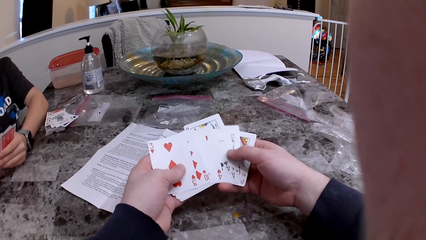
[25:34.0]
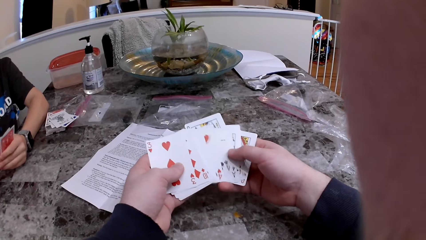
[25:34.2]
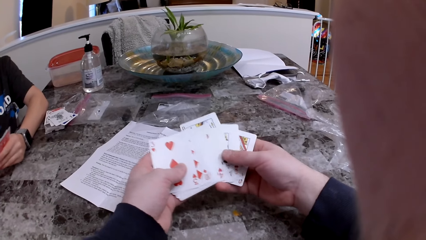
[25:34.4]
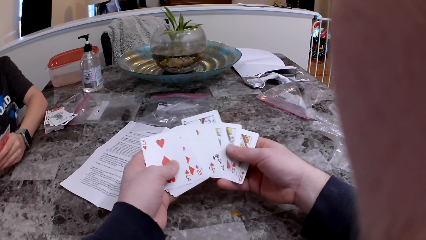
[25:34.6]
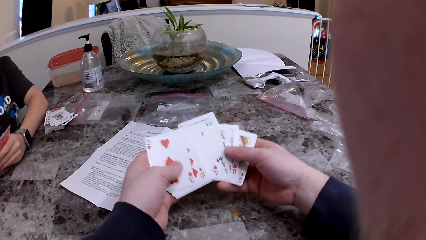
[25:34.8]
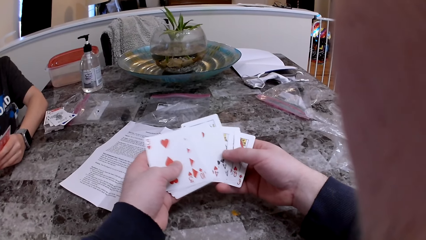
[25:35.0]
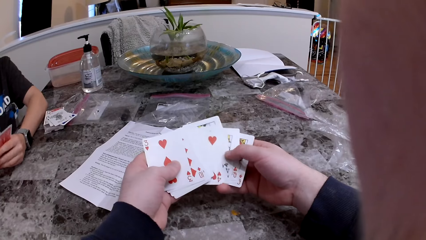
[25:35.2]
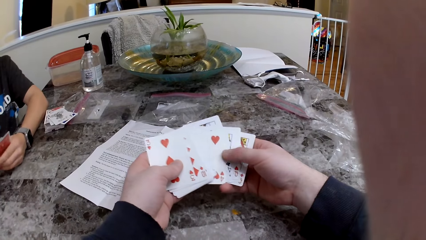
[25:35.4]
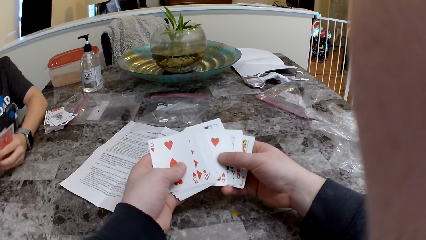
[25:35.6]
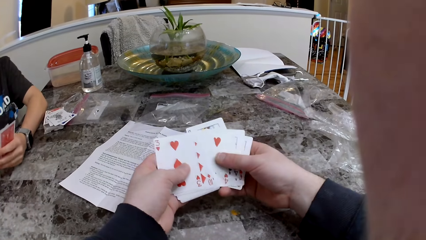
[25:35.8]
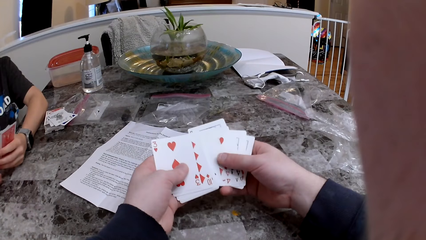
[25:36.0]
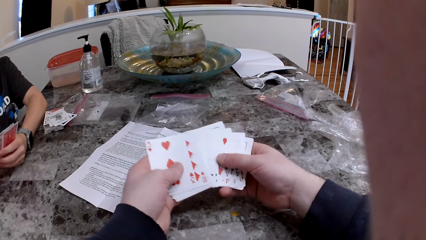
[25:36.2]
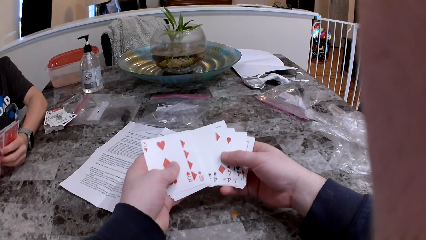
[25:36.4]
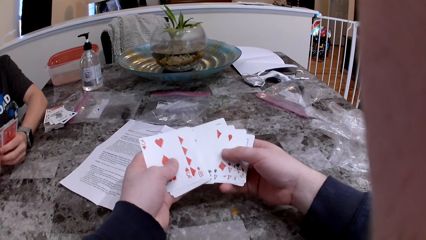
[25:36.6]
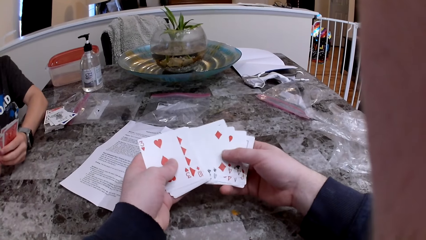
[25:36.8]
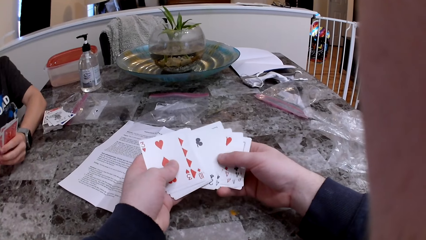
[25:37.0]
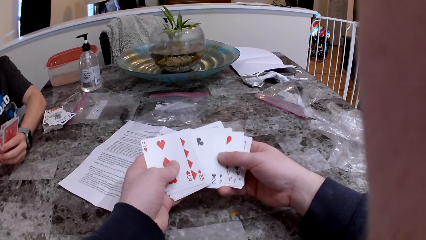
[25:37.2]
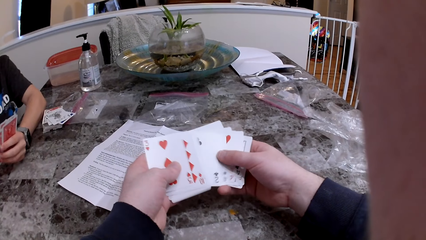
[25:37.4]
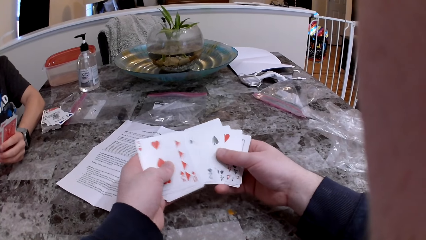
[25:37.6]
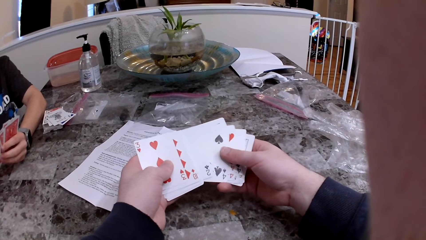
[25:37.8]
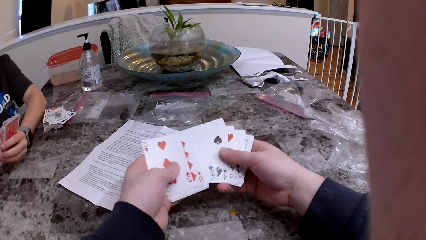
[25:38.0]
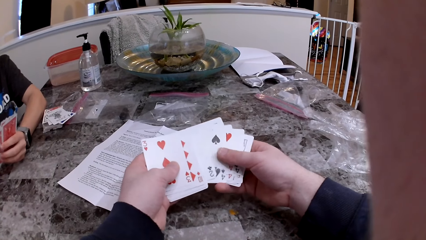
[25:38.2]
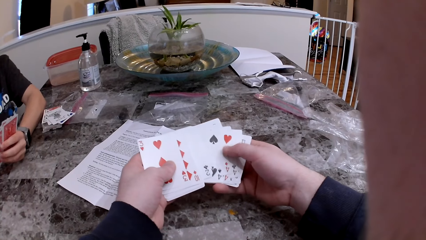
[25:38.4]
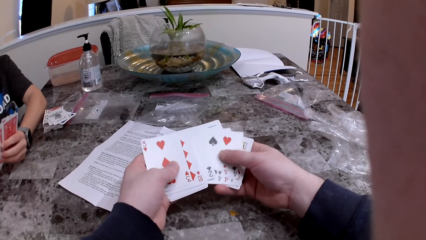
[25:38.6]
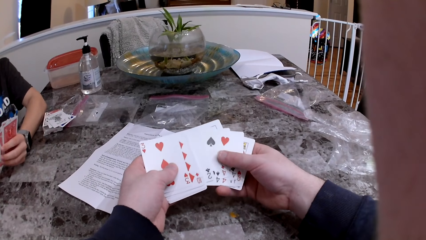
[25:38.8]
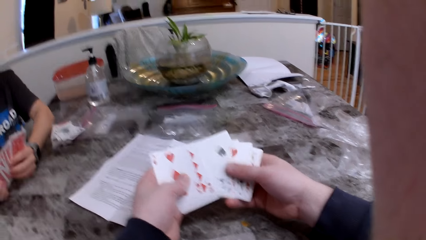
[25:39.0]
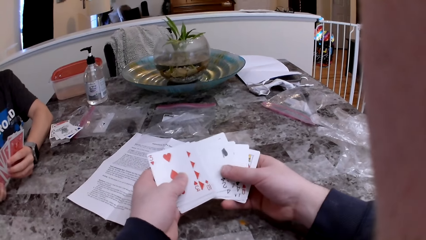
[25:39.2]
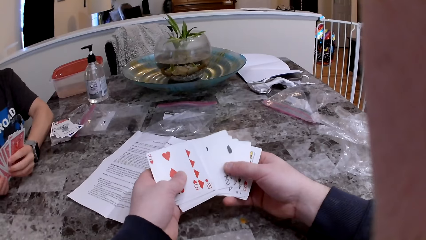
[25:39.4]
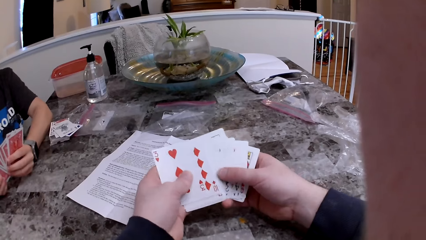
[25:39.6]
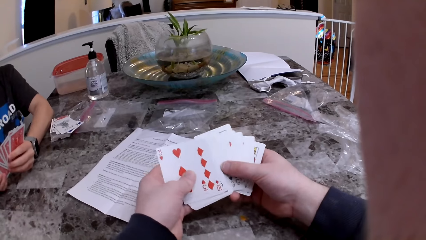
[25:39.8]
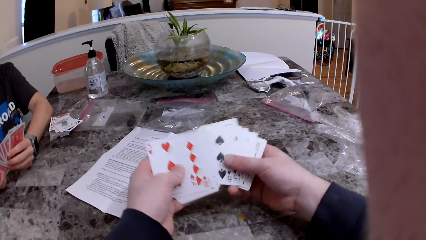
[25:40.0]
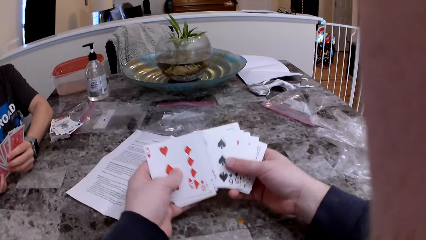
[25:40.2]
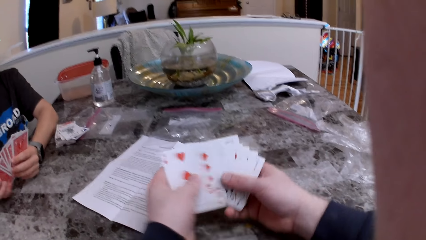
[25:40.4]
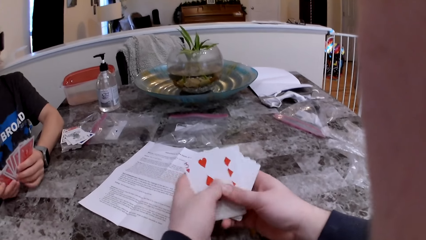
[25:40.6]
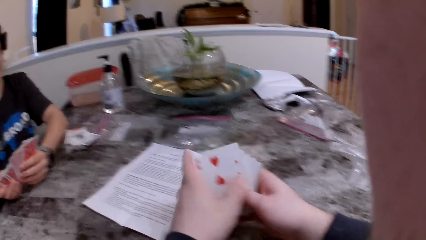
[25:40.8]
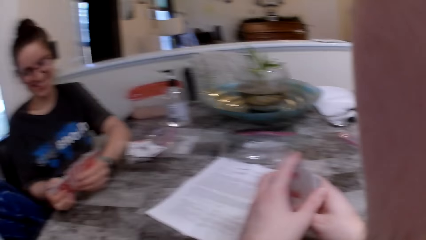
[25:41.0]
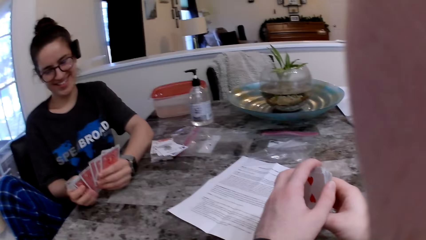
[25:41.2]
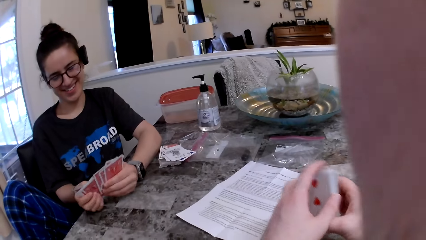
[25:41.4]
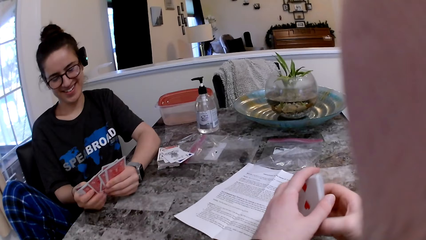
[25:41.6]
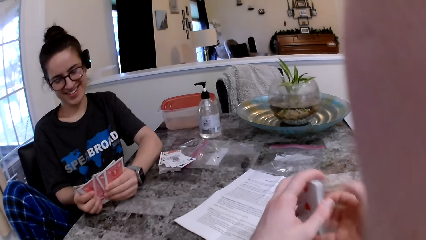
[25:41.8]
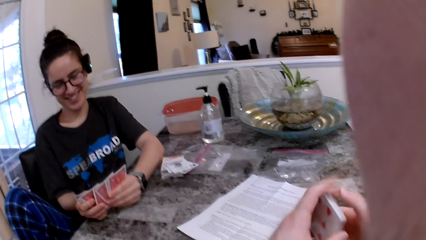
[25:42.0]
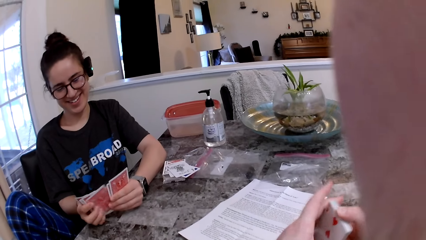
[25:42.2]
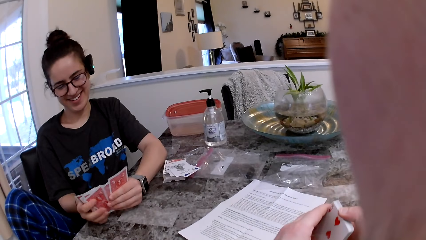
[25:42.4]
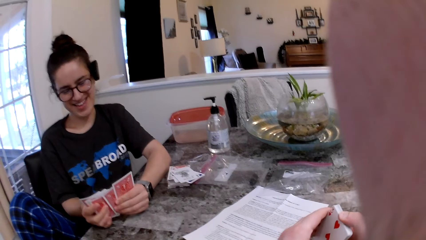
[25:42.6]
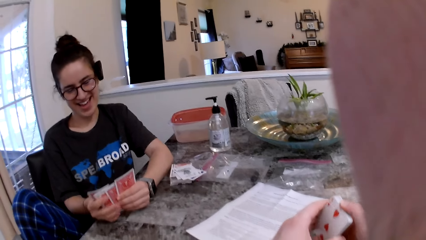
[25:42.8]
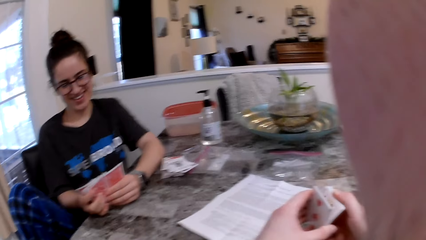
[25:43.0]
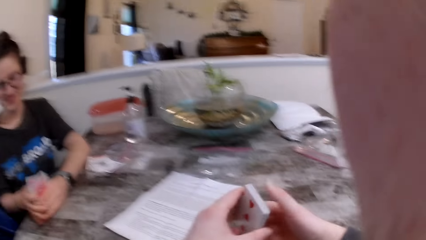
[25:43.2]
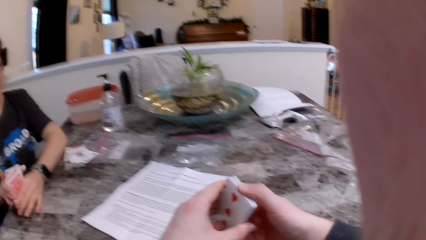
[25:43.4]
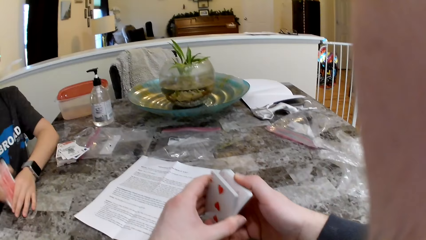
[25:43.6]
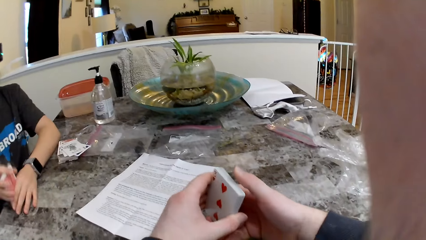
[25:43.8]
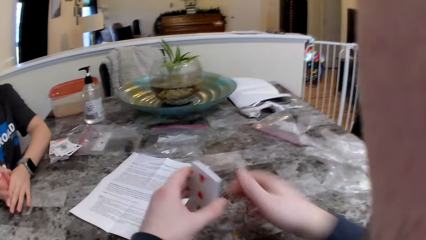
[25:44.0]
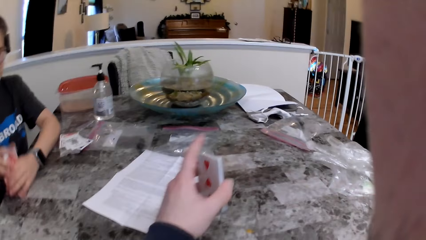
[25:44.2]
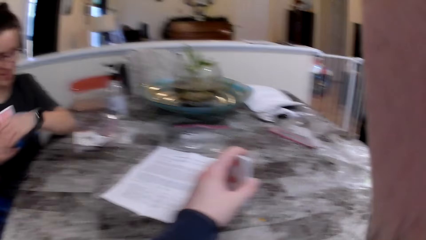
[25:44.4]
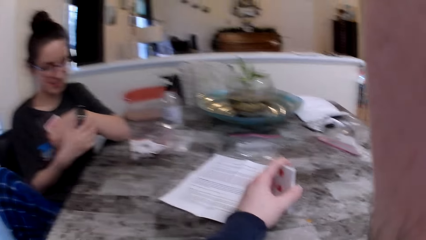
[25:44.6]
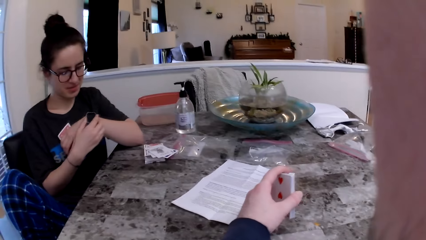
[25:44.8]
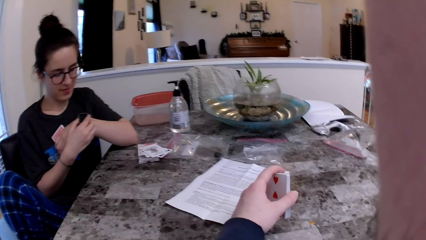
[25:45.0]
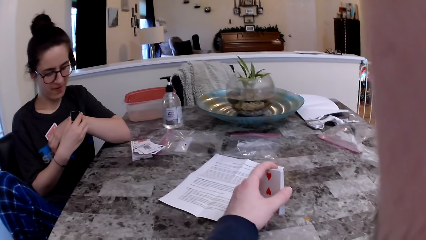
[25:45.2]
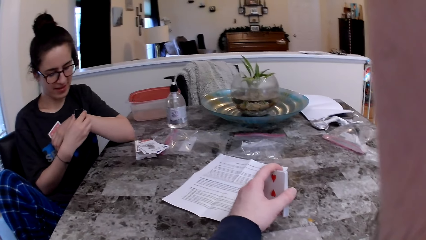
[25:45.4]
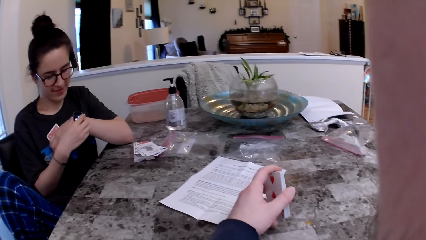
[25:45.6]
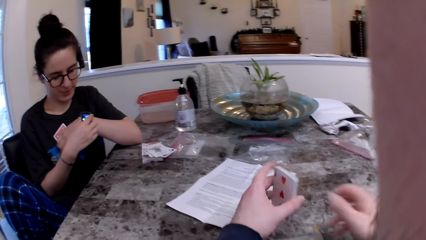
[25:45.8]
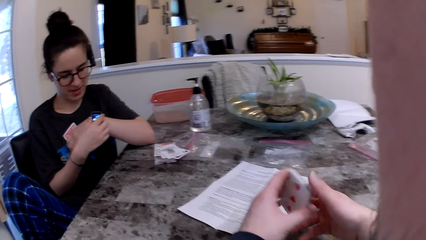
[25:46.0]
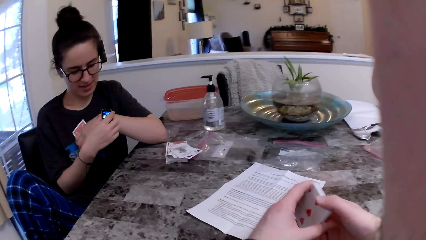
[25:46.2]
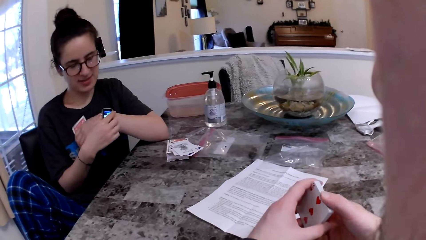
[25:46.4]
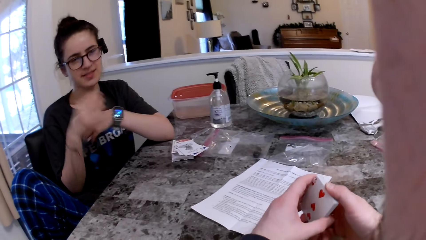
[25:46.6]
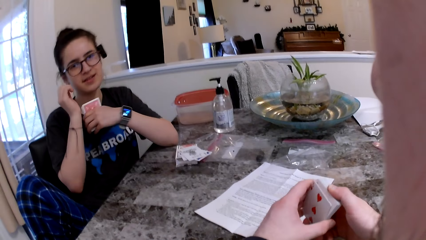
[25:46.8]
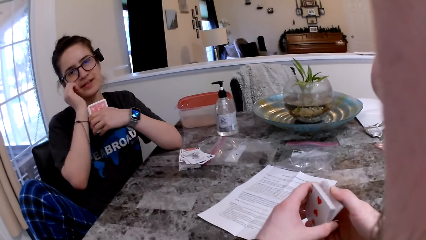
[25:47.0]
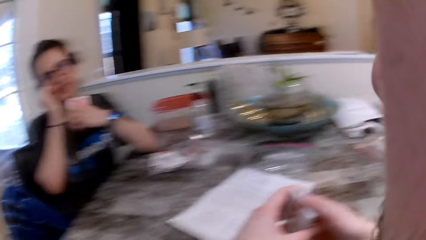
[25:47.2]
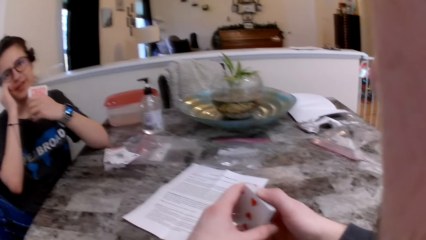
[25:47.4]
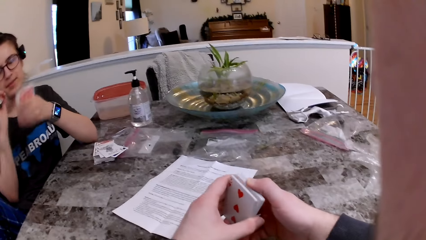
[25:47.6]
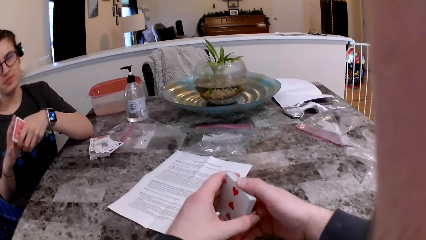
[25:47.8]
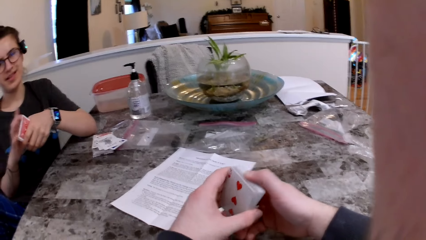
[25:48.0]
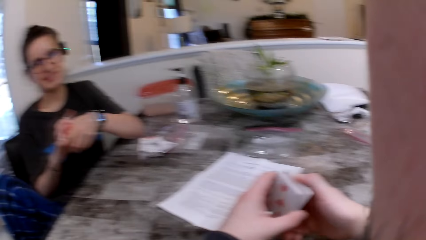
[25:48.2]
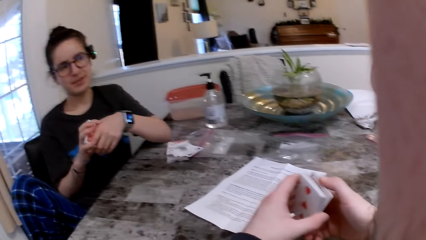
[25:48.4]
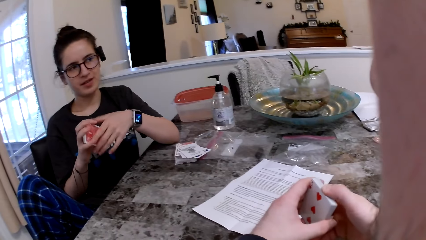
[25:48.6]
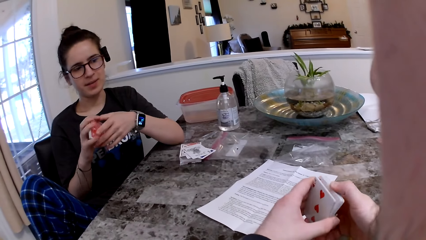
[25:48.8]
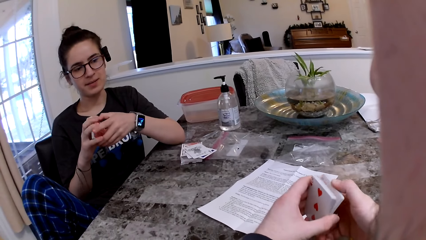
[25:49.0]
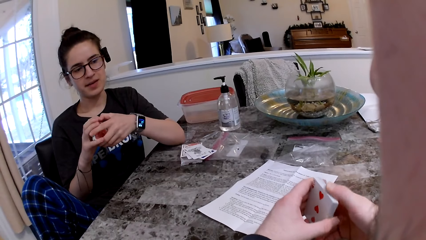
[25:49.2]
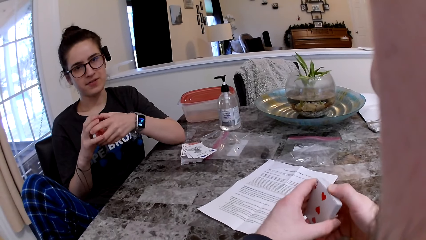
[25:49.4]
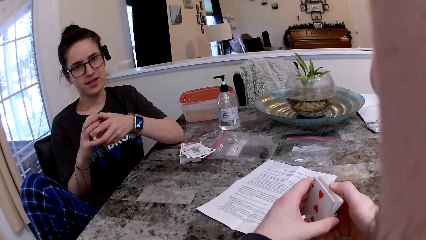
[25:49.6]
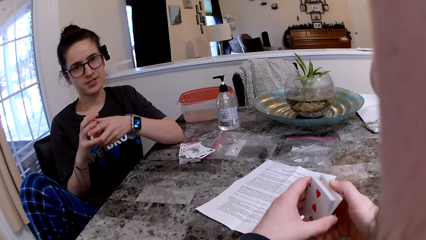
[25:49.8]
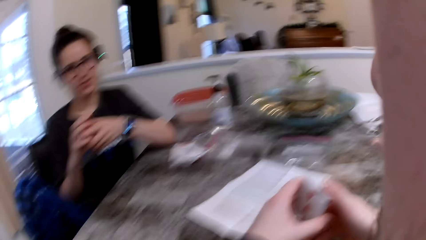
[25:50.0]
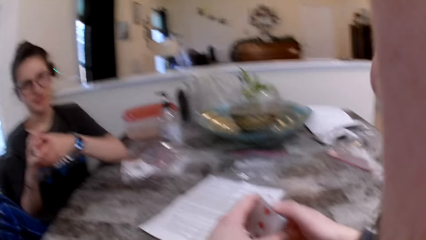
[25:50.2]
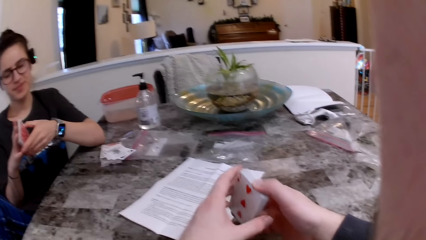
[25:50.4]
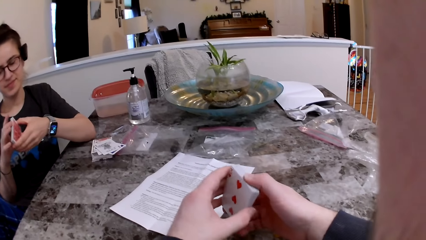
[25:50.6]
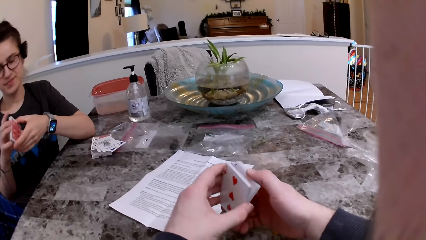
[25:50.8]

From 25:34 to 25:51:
The camera wearer arranges the cards. The woman hits the cards on the table with both hands. She arranges the cards. She clicks a button on her wrist watch with her right hand. She checks the watch. She adjusts her glasses with her right hand.
